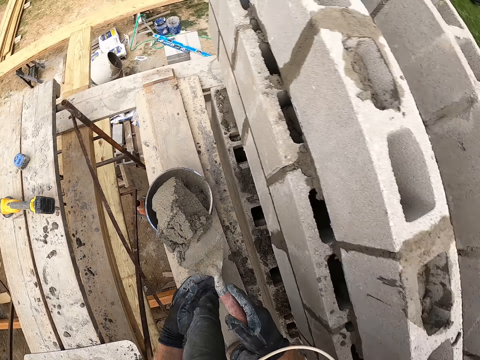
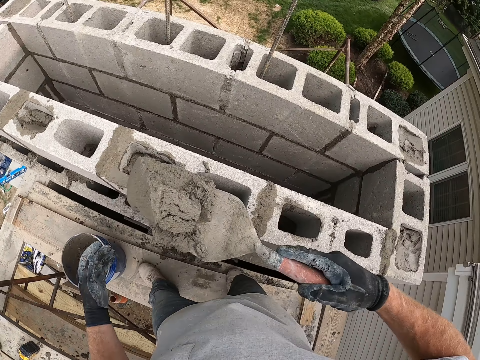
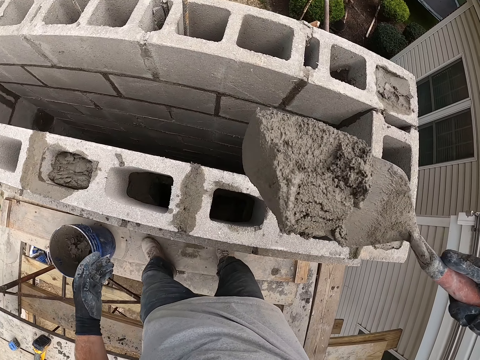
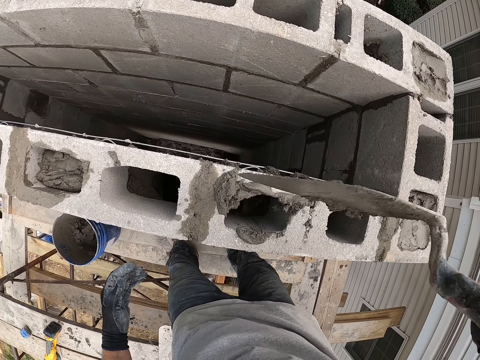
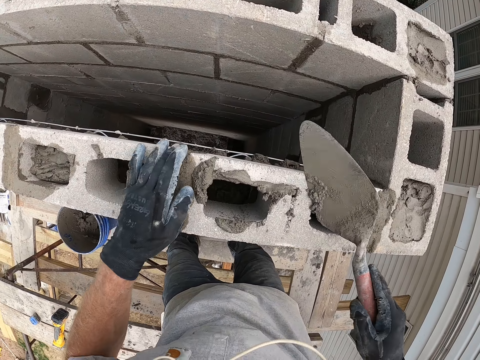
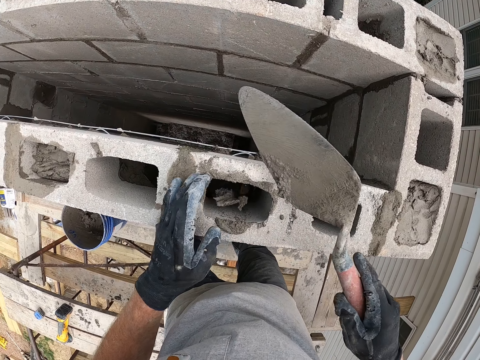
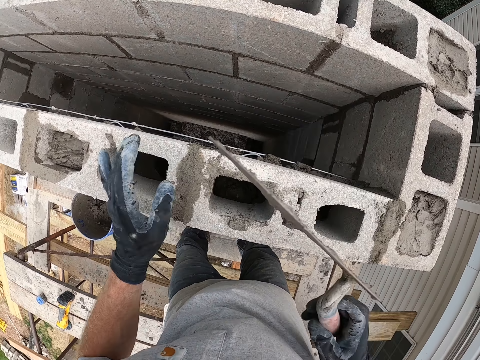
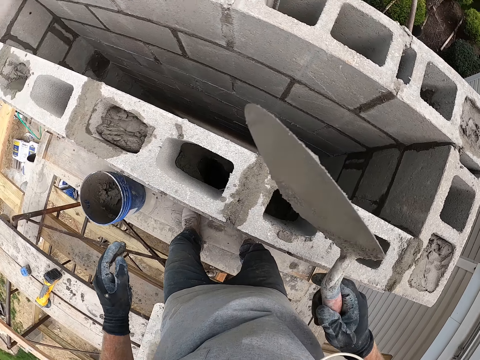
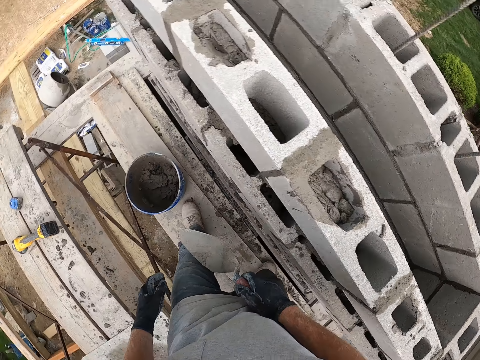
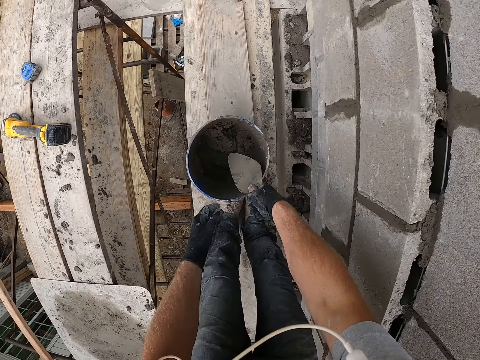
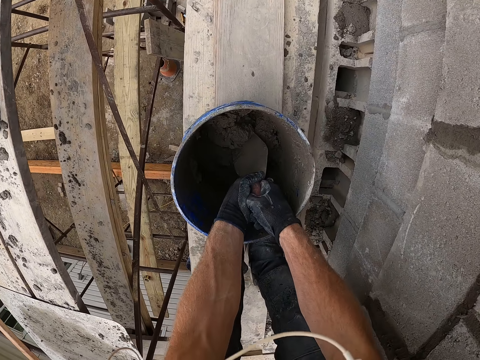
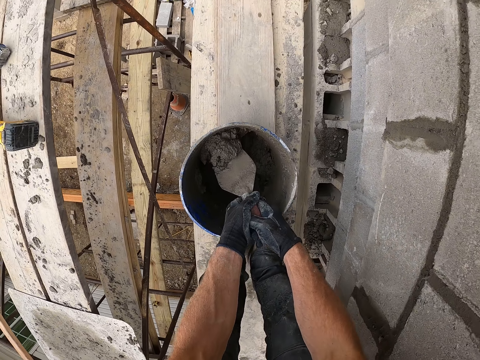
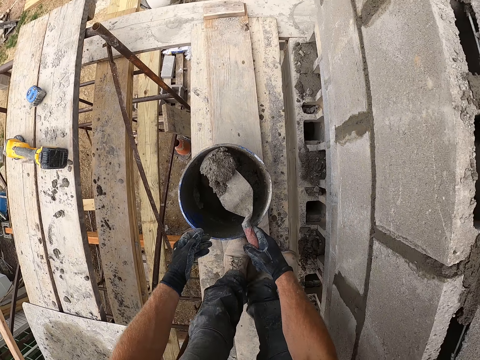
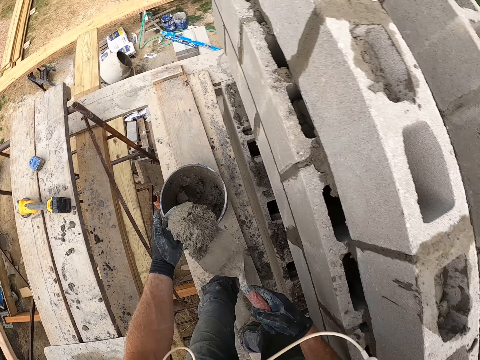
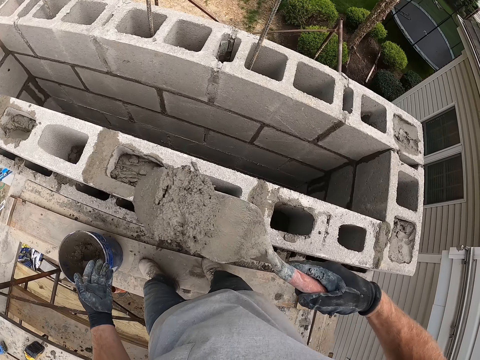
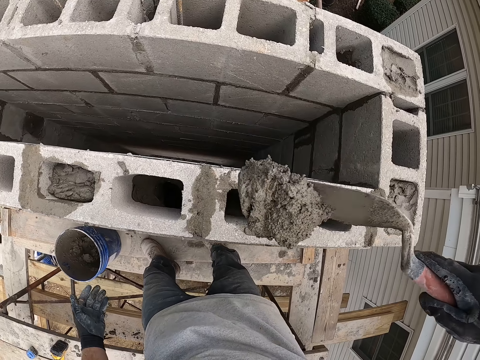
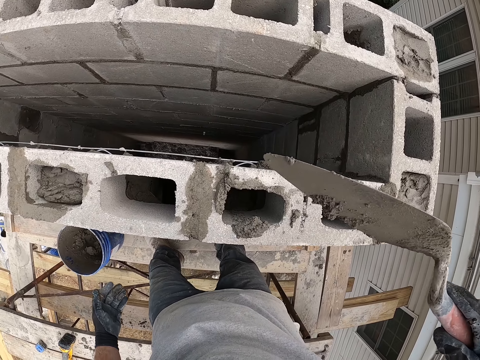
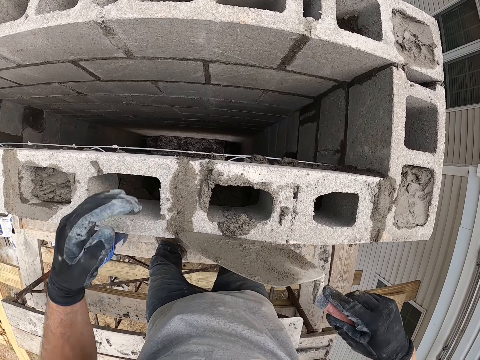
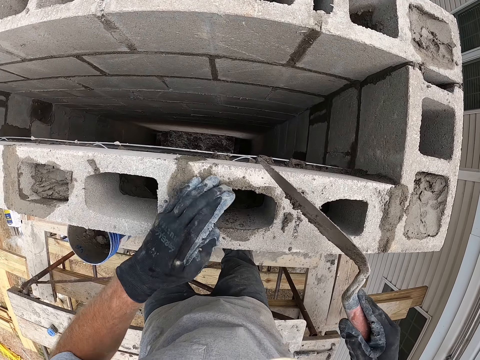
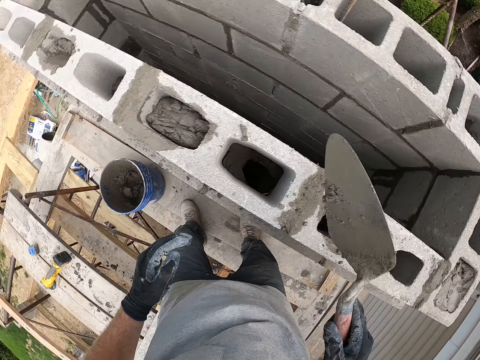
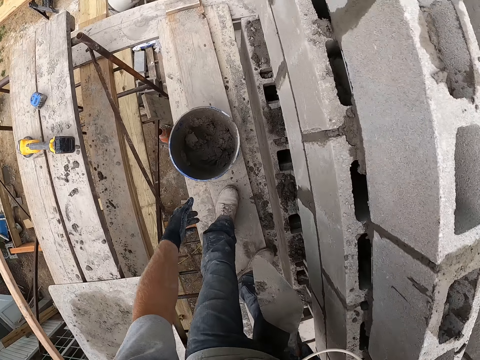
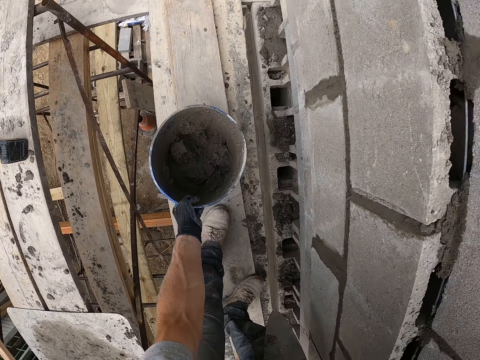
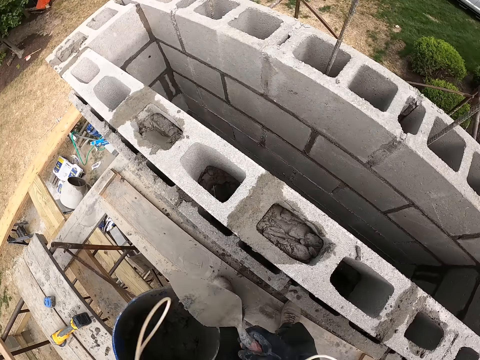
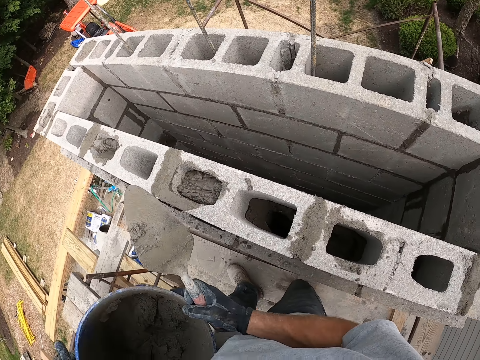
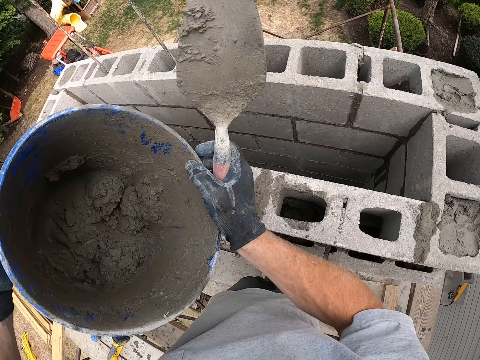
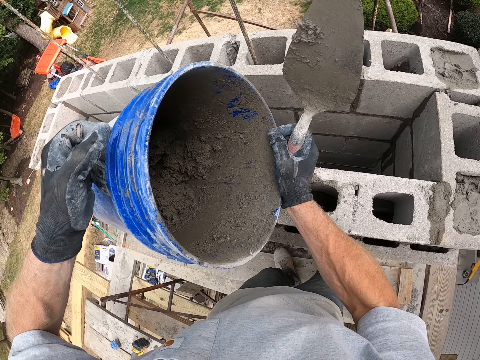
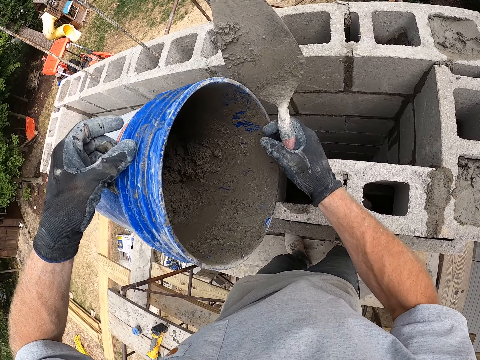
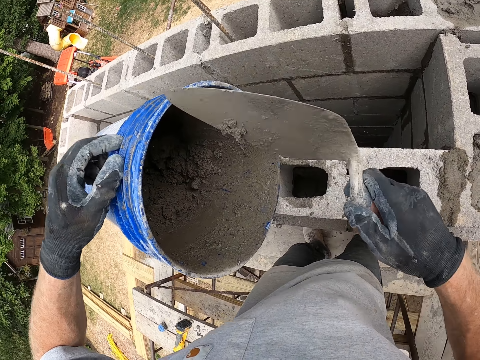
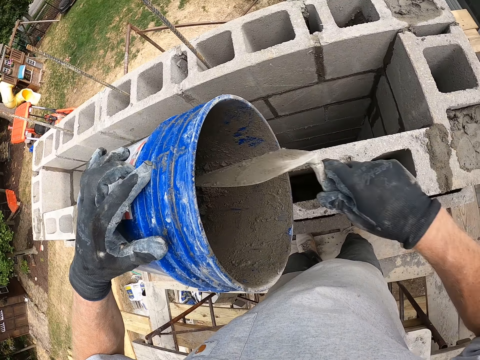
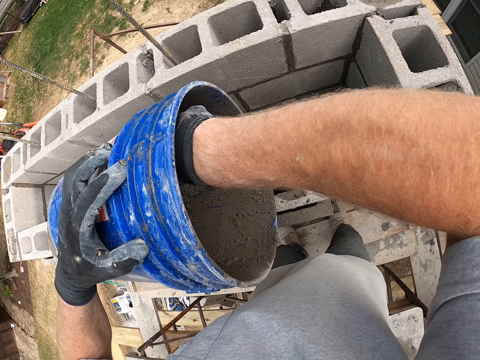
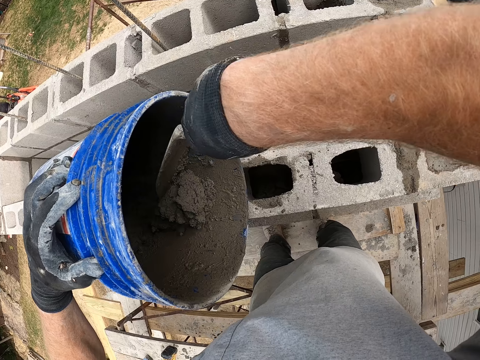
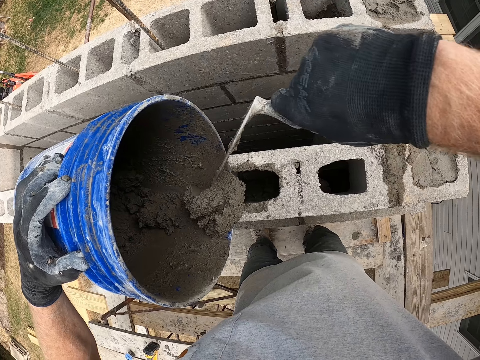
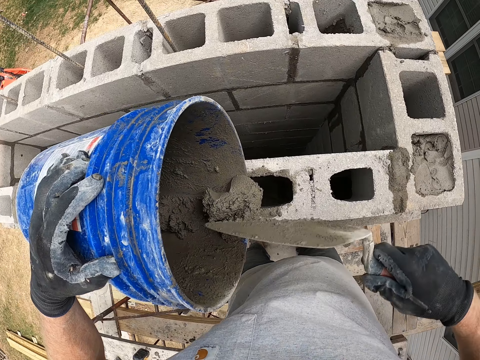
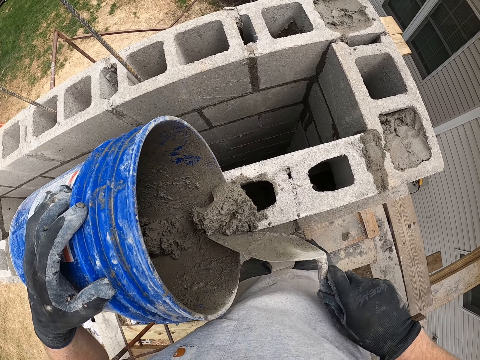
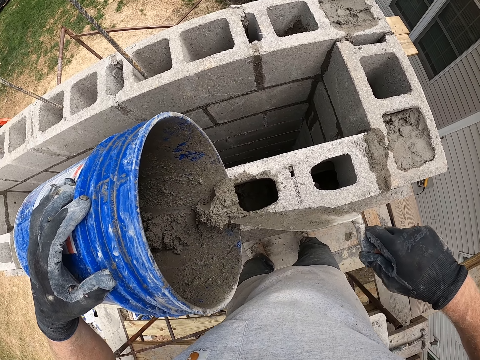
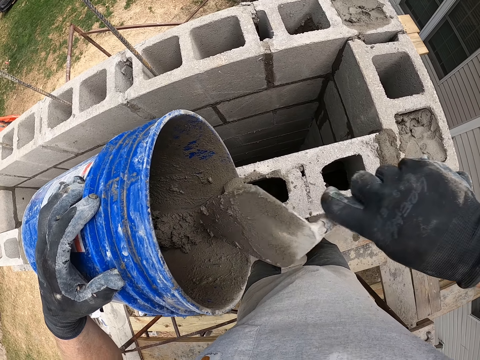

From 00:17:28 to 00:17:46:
The camera wearer stands up and turns around. They put cement mixture or mortar in the hollow concrete block. They wipe the cement mixture on the hollow concrete block. They bend downwards and scoop the cement mixture in the blue bucket with a trowel. They move backwards. They stand up. They put the cement mixture in the hollow concrete block. They wipe the cement mixture on the hollow concrete block. They bend downwards and pick up the bucket from the building supports. They carry the blue bucket. They move the bucket to the hollow concrete blocks. They scrape the mortar from the bucket with the trowel into the concrete block. They scoop the cement mixture in the bucket with the trowel. They put the cement mixture in the hollow concrete block from the bucket with the trowel.

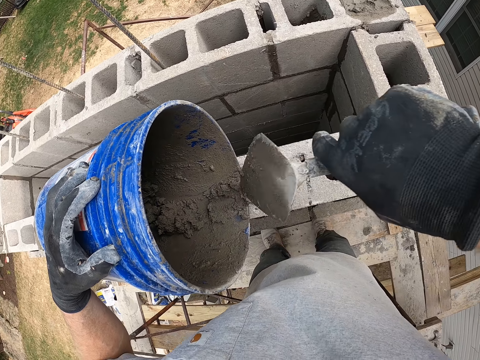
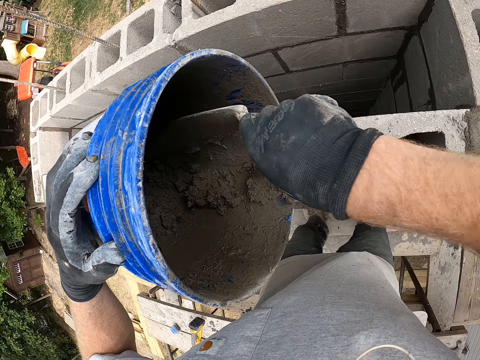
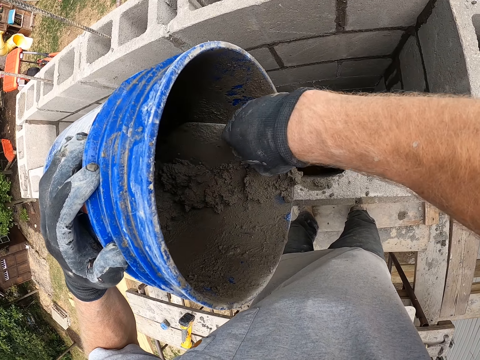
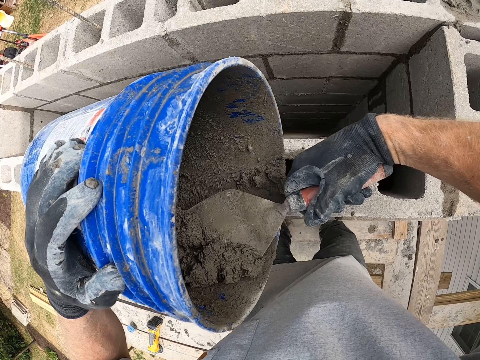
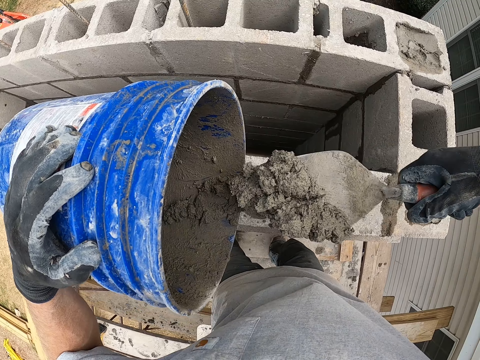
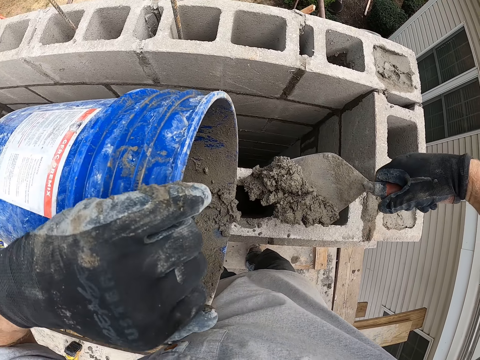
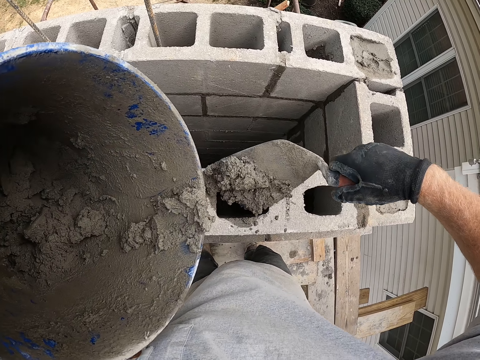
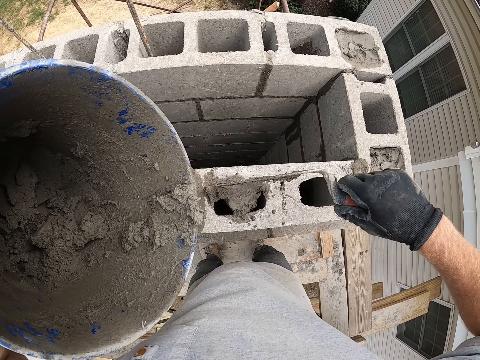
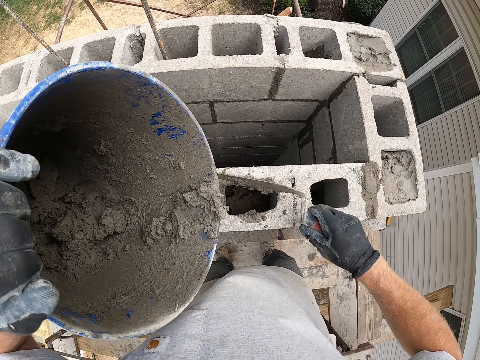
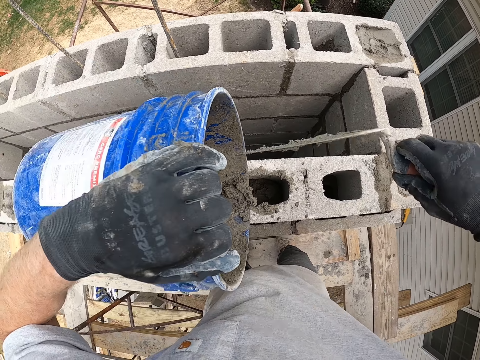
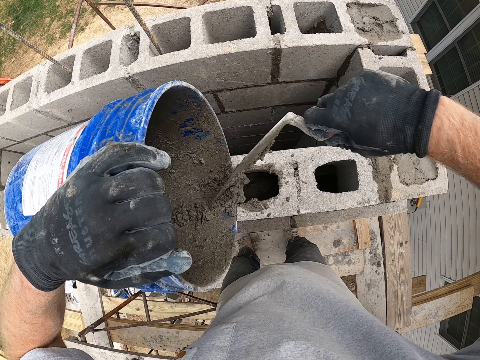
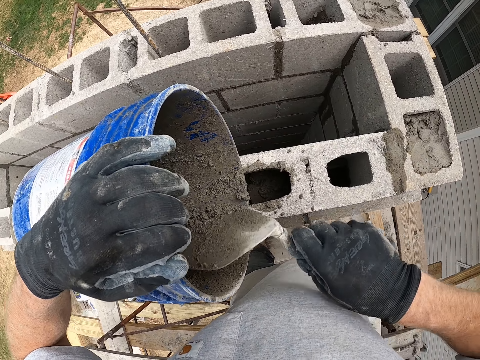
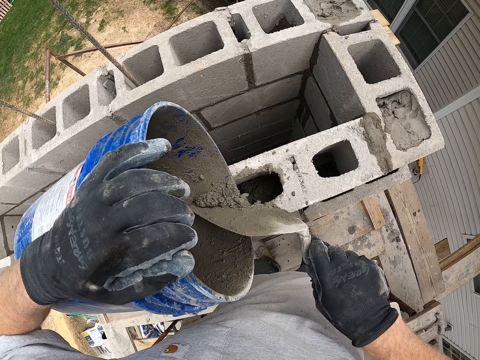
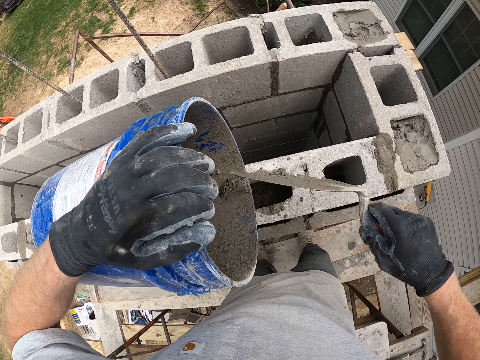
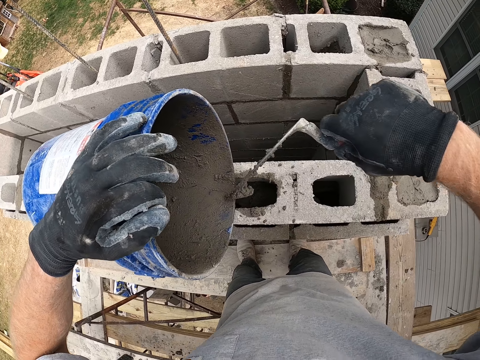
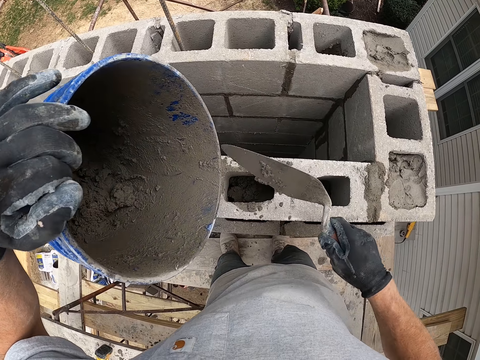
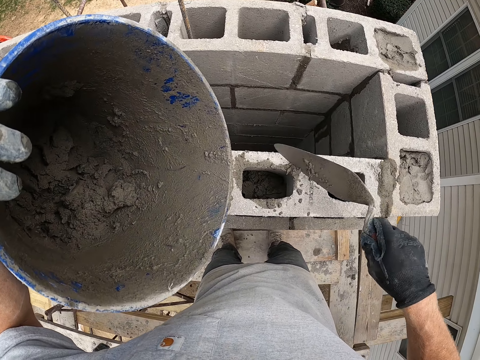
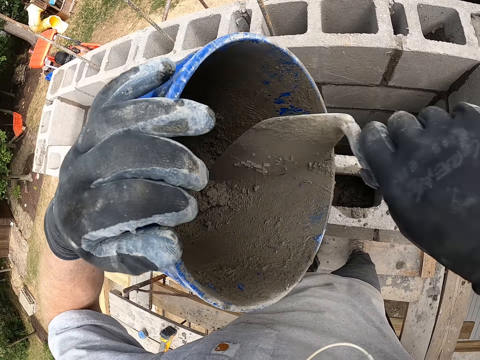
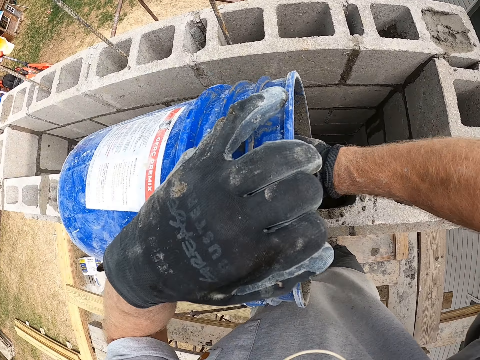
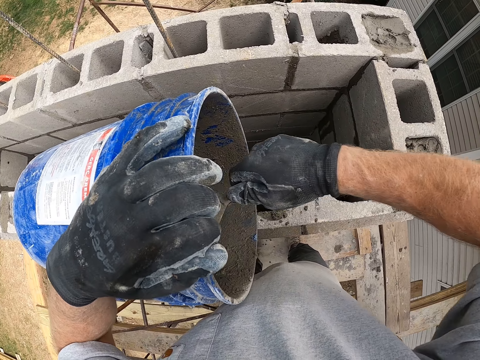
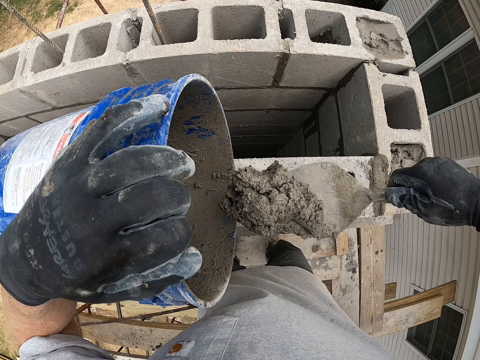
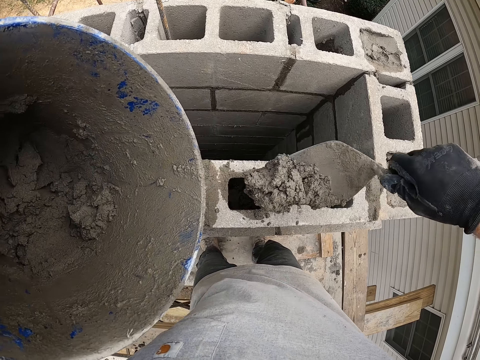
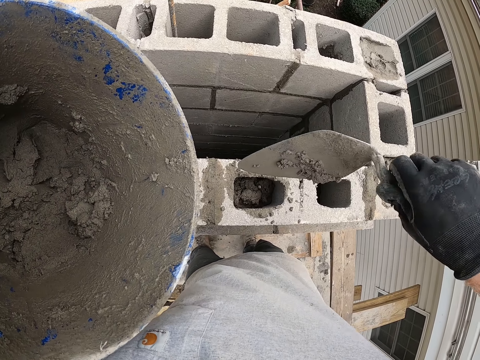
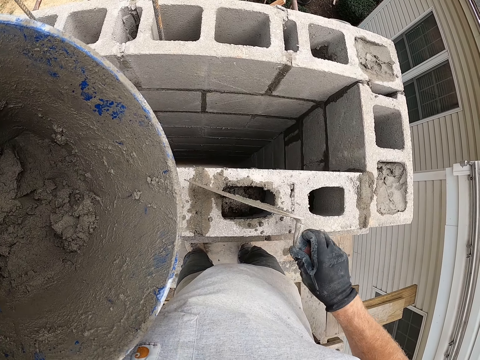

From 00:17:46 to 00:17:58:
The camera wearer scoops cement mixture in the bucket with a trowel. They put the cement mixture in the hollow concrete block with the trowel. They scoop the cement mixture in the bucket with the trowel into the hollow concrete blocks. They look in the bucket. They scoop the cement mixture in the bucket with the trowel. They put the cement mixture in the hollow concrete block with the trowel.
